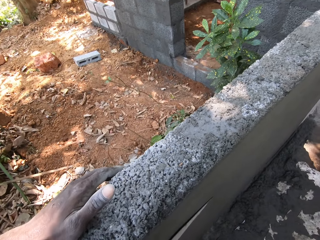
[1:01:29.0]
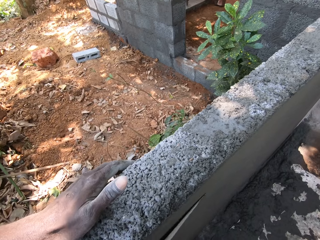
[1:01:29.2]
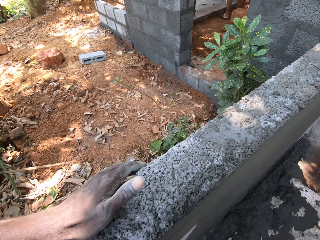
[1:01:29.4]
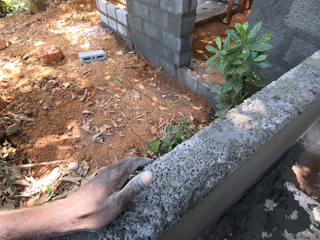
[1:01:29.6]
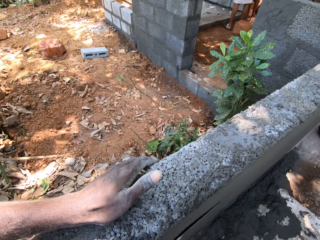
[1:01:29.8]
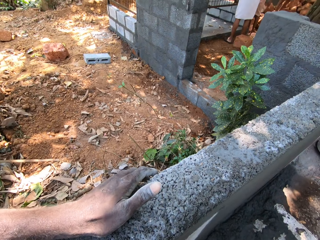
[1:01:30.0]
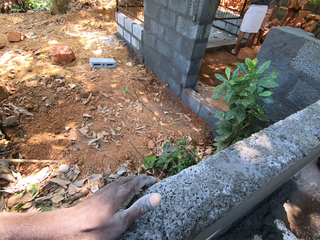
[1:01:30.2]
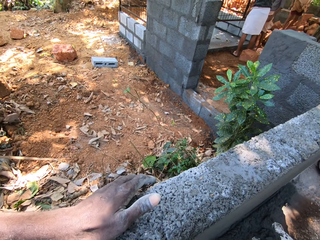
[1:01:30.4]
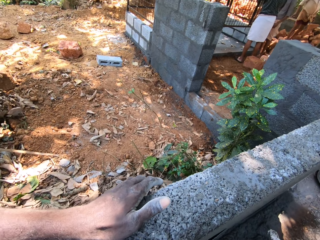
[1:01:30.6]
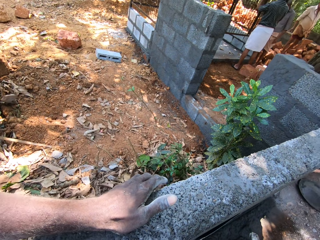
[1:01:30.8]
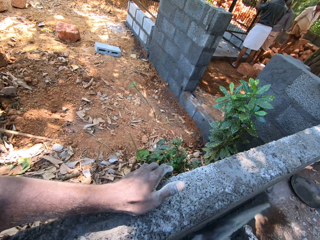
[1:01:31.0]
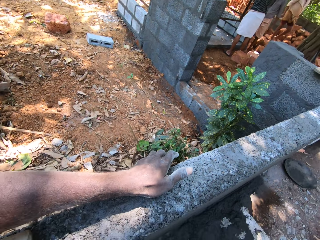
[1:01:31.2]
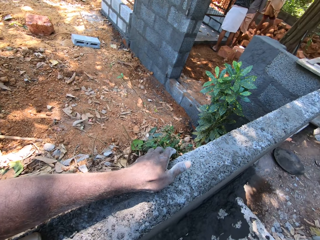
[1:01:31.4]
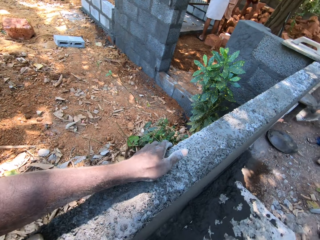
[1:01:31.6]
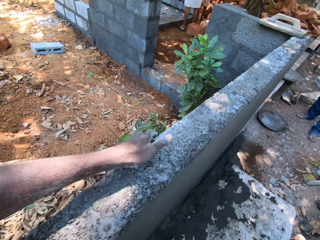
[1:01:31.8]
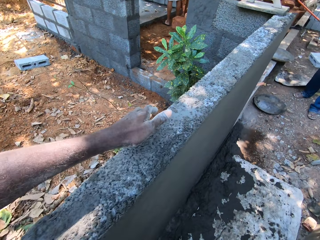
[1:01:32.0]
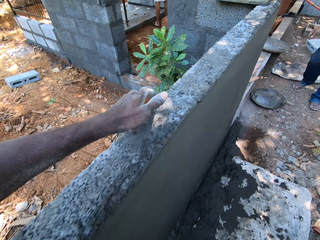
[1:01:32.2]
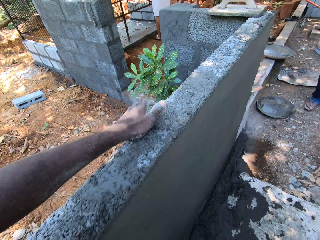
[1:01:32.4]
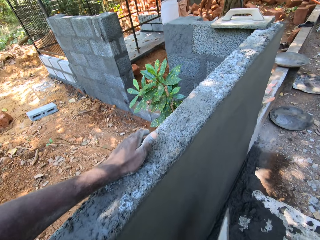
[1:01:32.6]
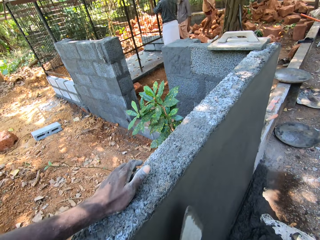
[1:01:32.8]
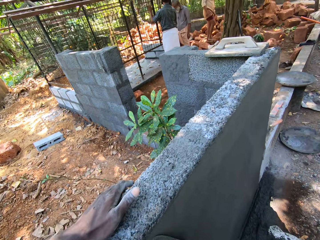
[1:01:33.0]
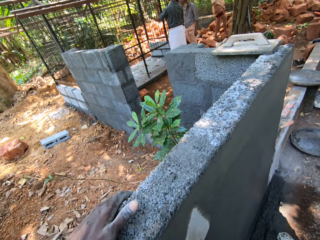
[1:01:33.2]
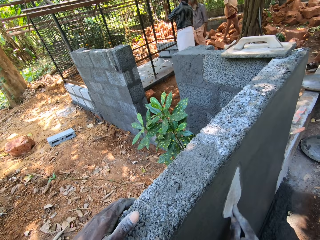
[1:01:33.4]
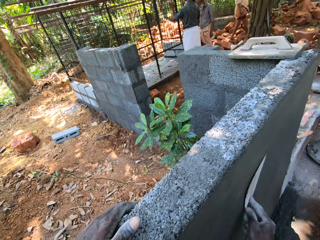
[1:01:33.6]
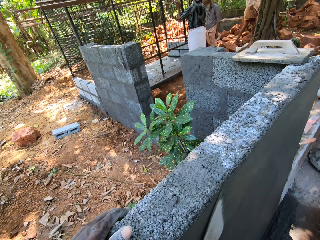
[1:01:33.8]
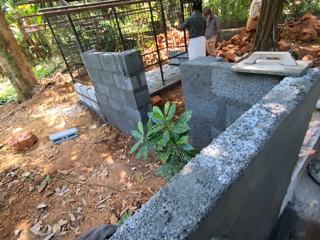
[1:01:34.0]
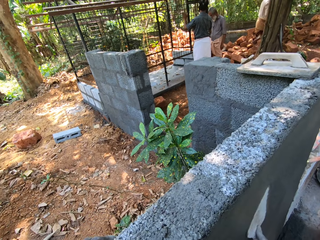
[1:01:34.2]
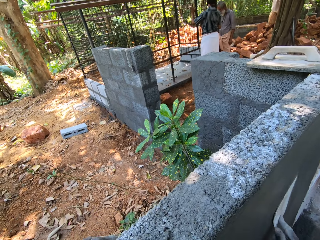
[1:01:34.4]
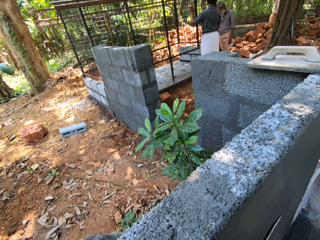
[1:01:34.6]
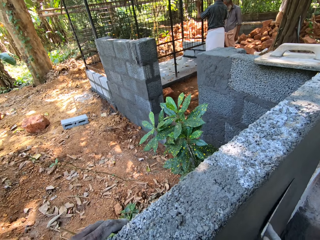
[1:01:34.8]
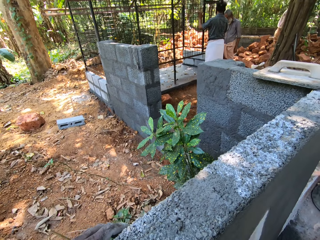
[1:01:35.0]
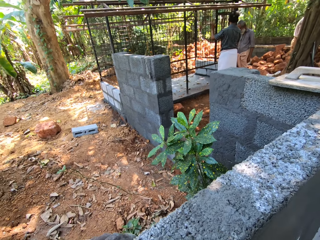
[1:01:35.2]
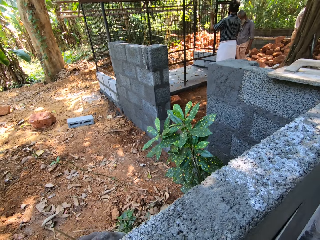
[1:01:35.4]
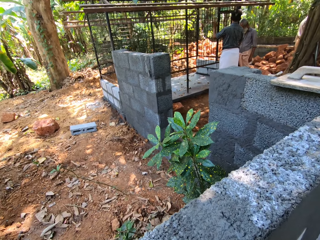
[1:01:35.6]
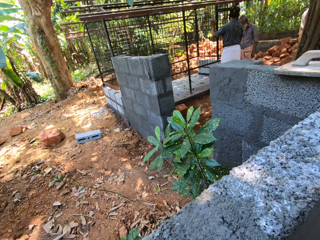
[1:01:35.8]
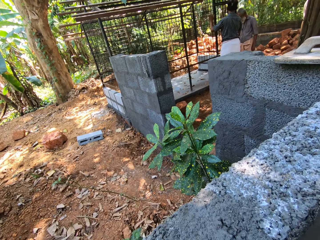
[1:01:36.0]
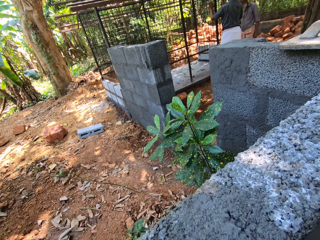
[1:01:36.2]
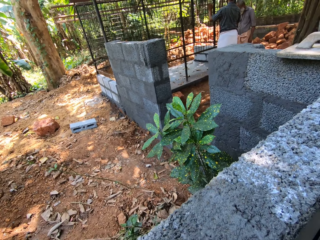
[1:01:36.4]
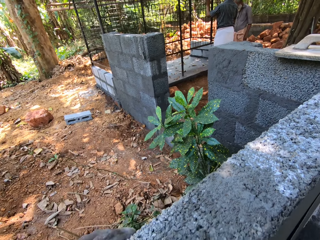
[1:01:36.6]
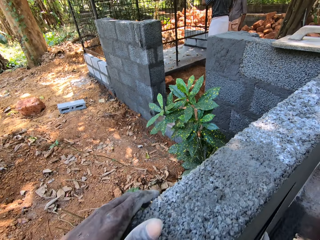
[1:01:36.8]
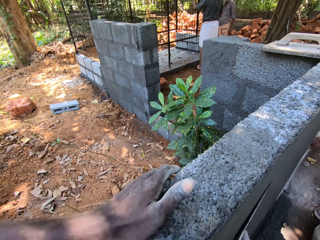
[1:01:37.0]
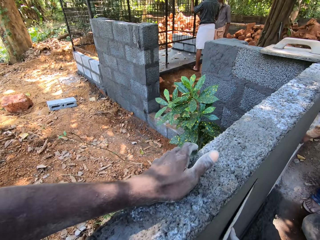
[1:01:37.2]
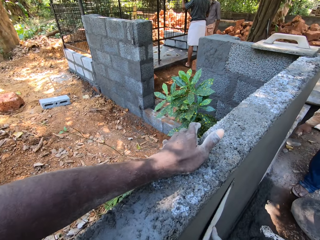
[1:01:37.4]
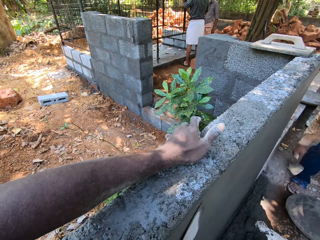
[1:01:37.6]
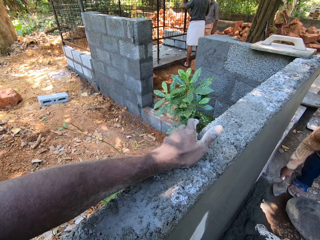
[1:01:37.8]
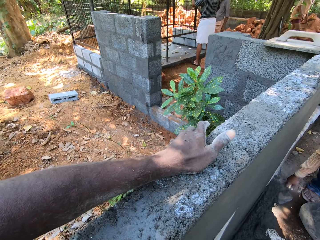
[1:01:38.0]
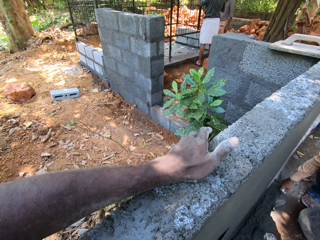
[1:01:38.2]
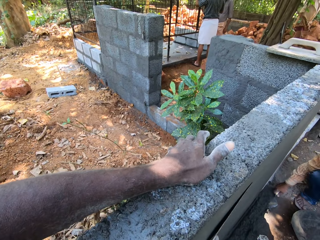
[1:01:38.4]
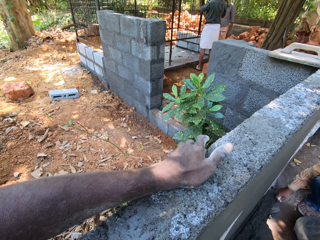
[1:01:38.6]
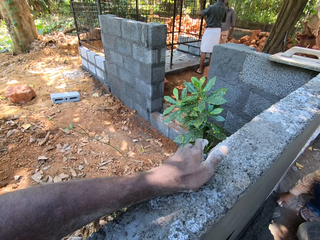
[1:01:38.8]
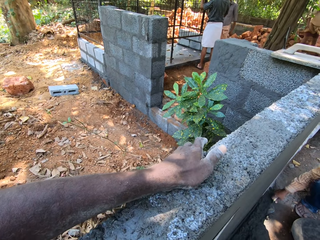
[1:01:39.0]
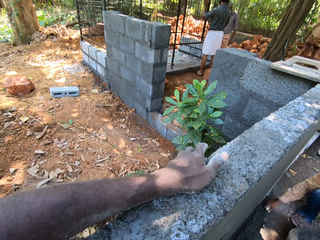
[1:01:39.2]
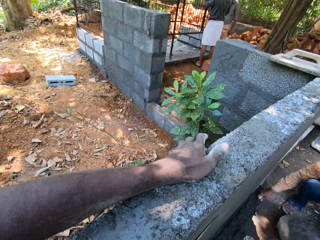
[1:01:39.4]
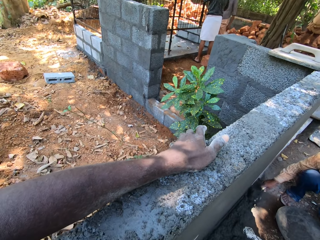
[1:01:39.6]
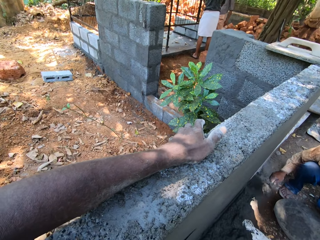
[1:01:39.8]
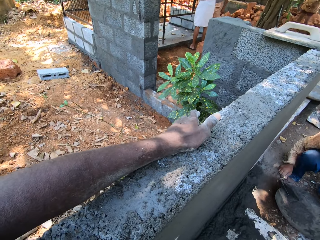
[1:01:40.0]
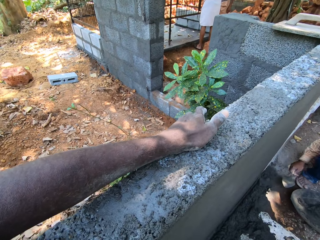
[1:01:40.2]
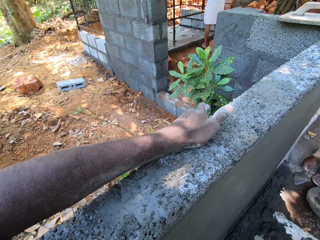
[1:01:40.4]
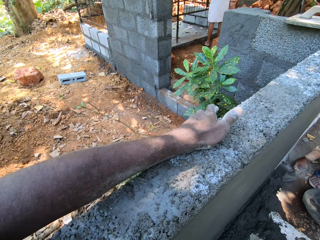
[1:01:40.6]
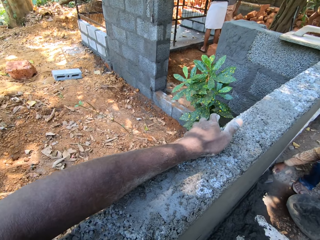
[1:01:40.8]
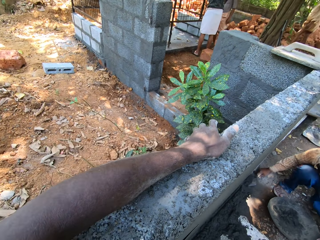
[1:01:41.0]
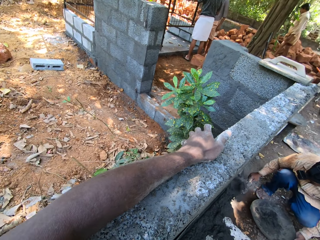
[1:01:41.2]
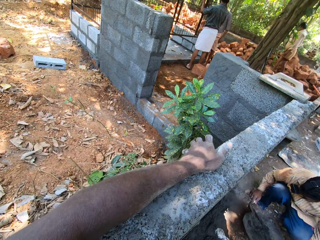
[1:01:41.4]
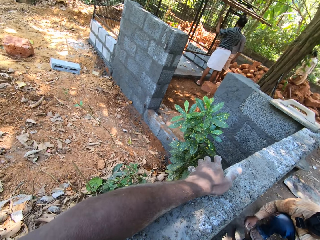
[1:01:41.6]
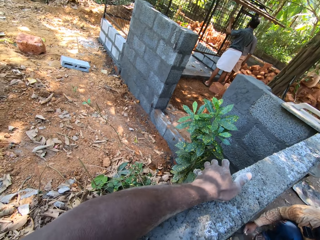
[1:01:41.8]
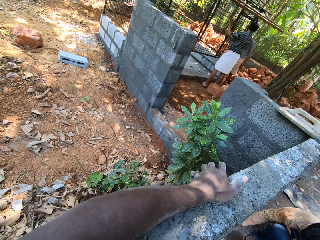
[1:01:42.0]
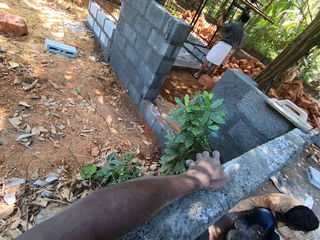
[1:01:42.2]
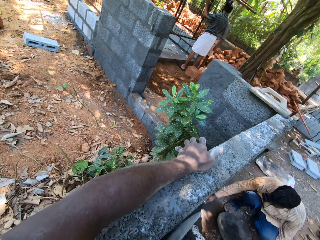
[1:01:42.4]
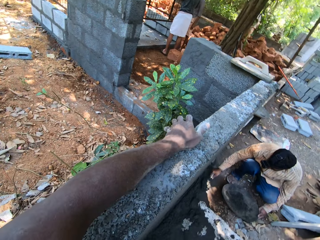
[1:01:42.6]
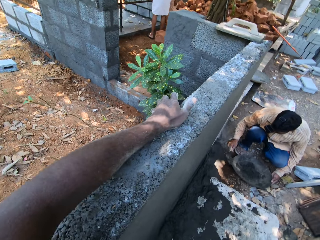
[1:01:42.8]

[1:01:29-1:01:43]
The man drops the sack on the floor. The camera wearer rubs the wall with the hand trowel in his right hand. The man picks up the cement plaster on the floor with the hand trowel on the floor to the head pan. The camera wearer rubs the wall with the hand trowel in his right hand.

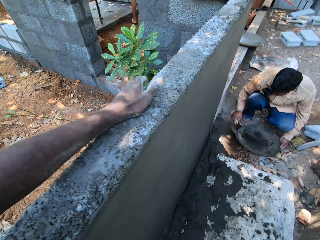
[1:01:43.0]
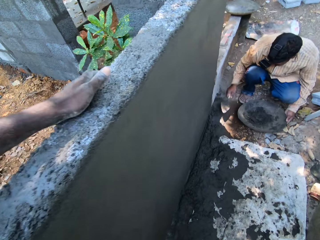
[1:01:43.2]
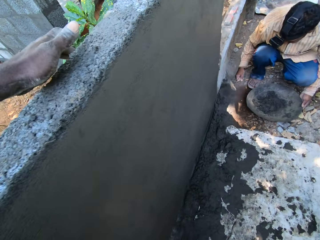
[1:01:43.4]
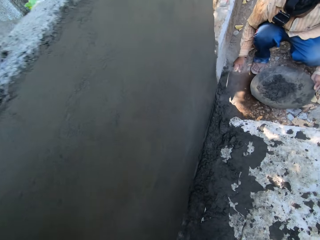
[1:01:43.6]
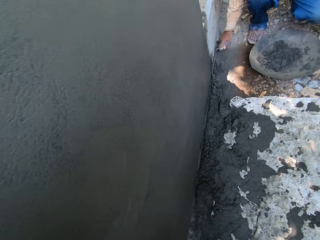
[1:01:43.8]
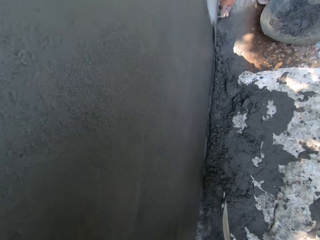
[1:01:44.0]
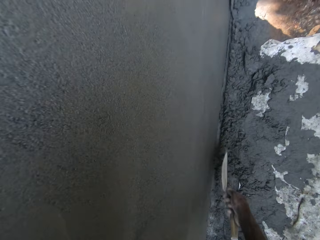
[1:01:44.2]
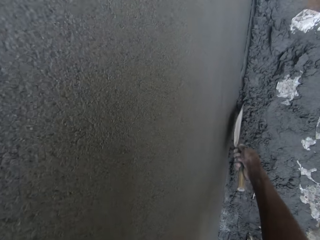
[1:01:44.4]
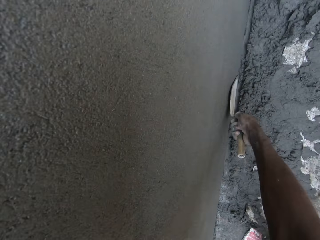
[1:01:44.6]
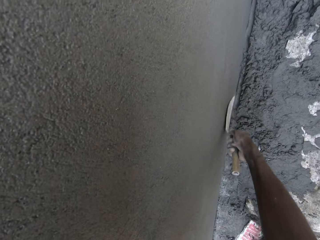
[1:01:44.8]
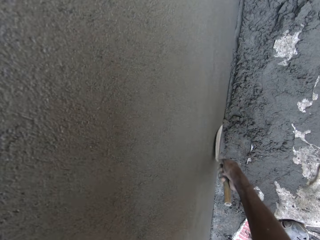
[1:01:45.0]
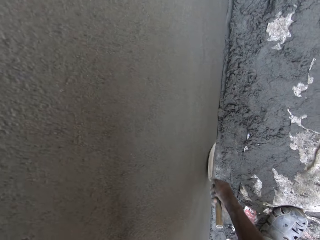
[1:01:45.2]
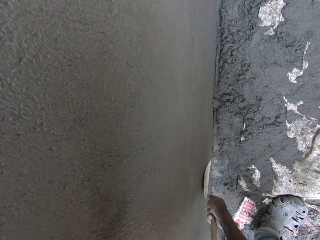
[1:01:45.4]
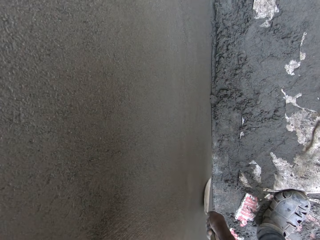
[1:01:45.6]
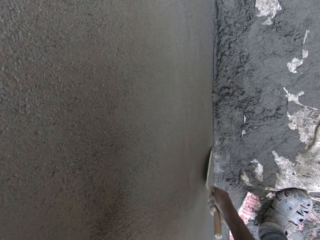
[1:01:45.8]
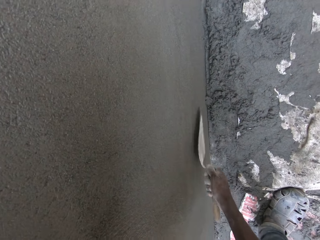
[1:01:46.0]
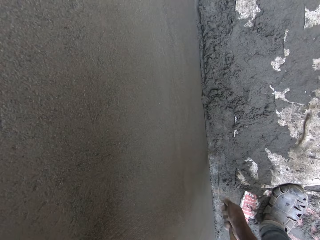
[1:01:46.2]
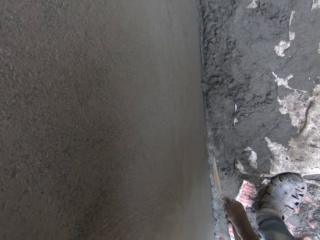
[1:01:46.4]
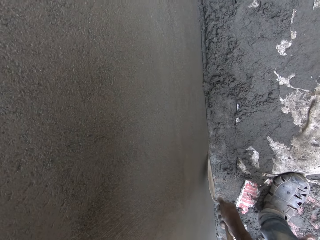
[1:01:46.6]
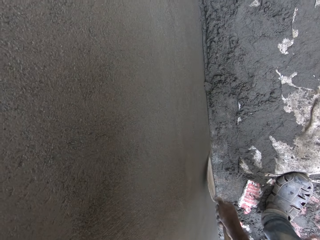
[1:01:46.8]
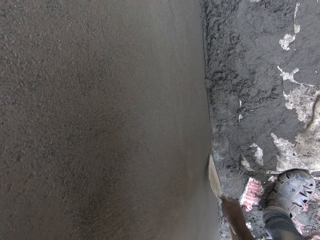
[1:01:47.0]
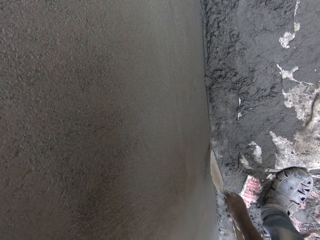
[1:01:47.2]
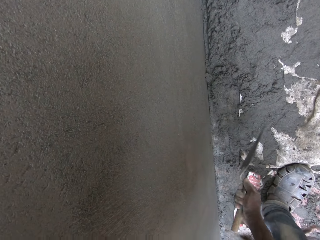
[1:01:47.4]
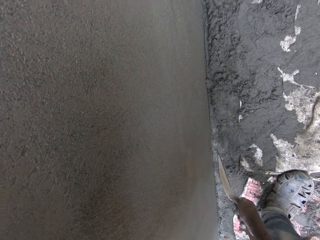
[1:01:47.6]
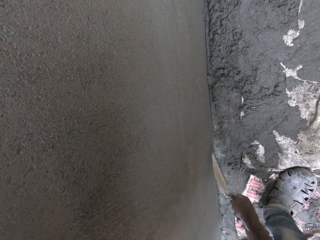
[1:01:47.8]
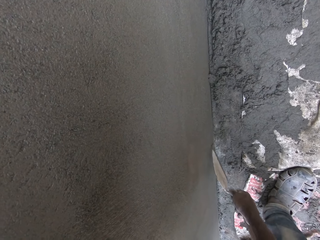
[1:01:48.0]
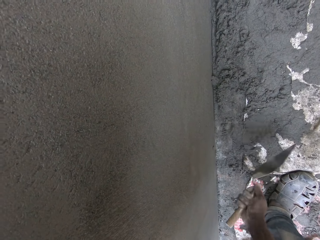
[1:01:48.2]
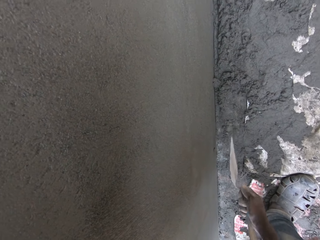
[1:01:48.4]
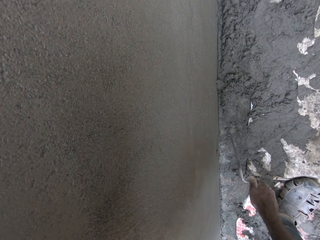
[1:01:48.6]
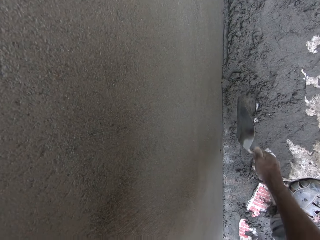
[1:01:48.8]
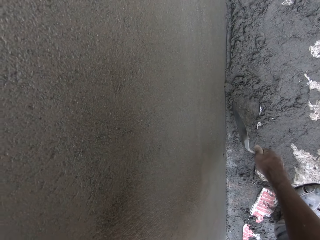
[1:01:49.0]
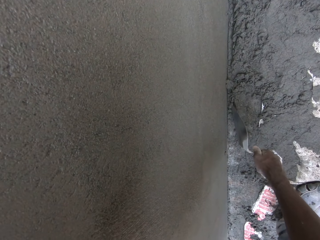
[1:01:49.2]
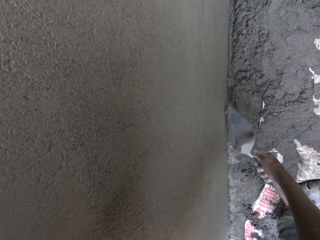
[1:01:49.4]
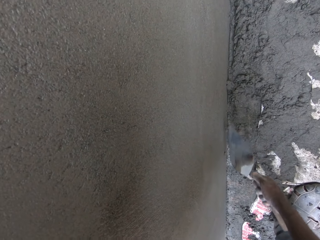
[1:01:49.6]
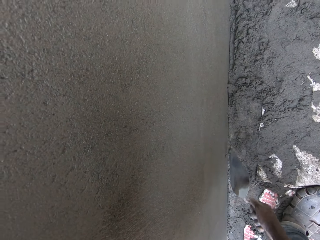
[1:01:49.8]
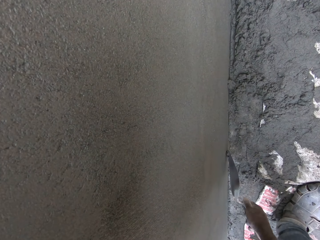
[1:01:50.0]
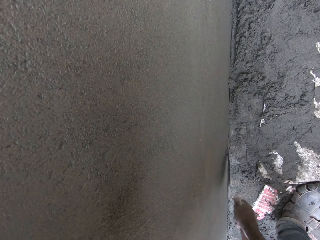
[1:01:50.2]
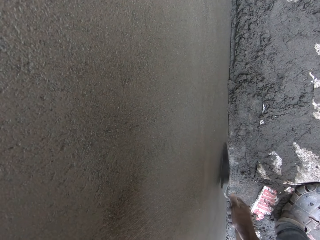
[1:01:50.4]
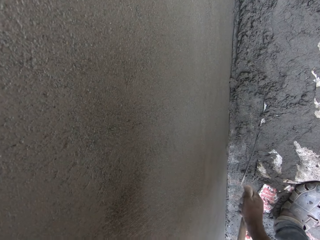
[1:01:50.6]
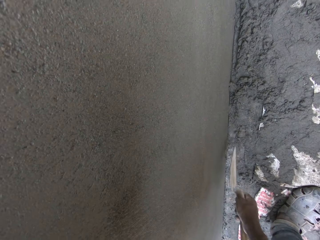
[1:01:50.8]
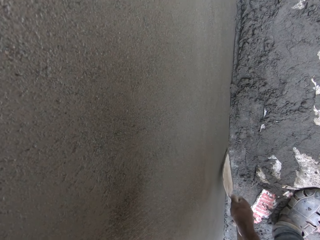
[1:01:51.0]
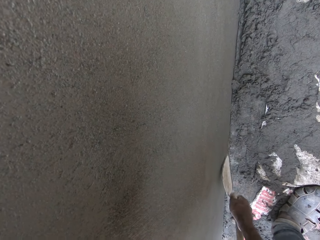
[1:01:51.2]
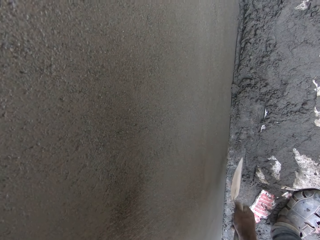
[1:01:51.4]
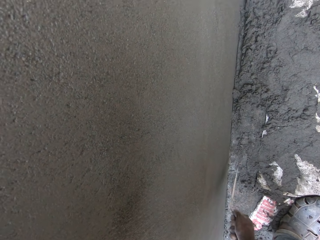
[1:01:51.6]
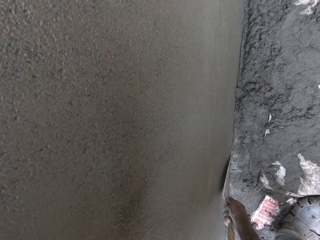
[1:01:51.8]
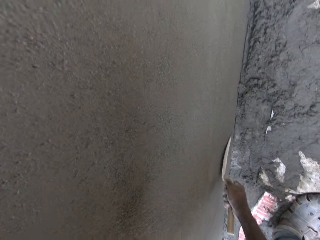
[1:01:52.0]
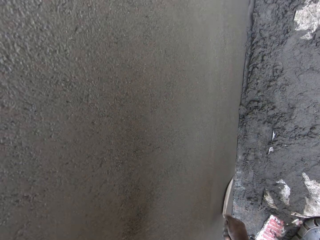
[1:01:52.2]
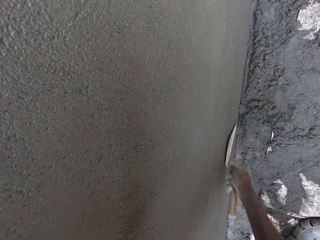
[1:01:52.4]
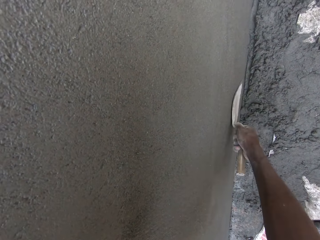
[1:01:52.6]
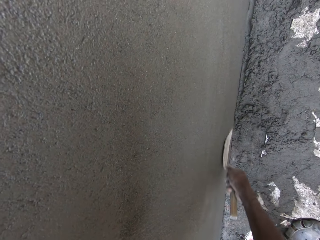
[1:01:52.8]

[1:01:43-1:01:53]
The camera wearer rubs the wall with the hand trowel in his right hand. He pulls out the cement plaster or mortar from the wall with the hand trowel in his right hand. He picks up the cement plaster on the floor with the hand trowel on the floor to the wall. He applies the mortar to the wall. He rubs the wall with the hand trowel in his right hand.
